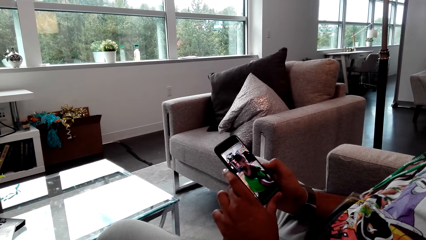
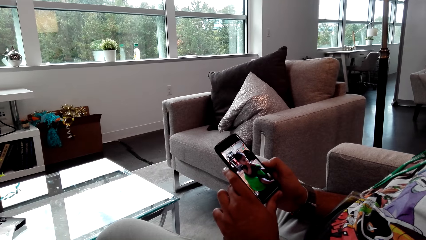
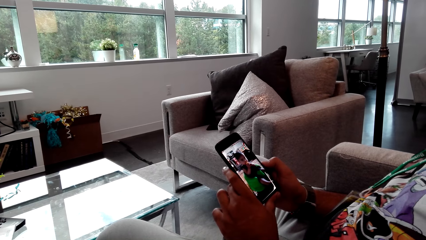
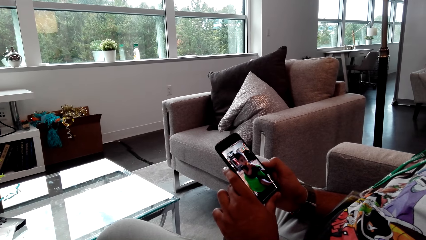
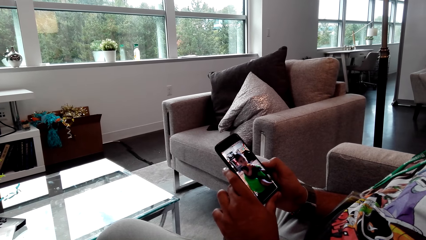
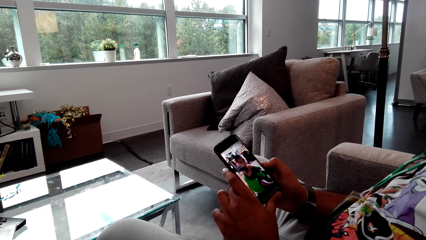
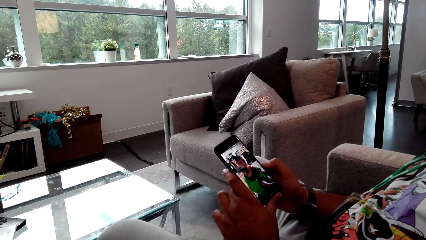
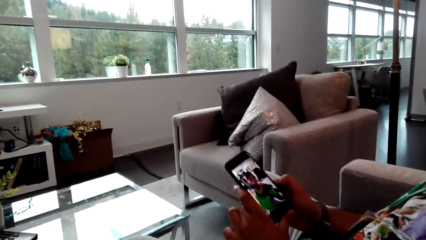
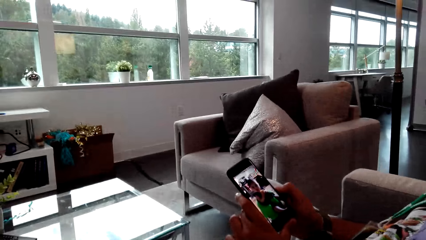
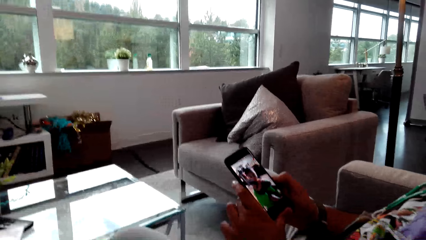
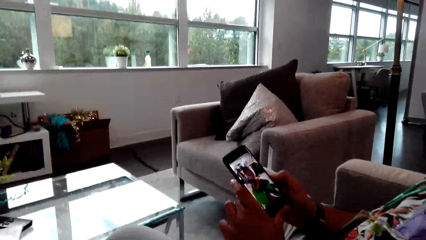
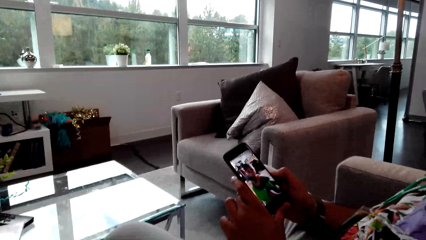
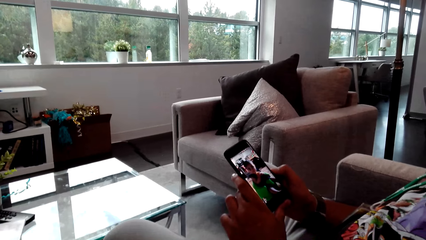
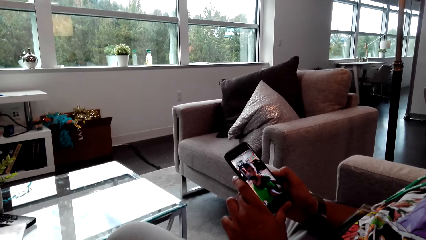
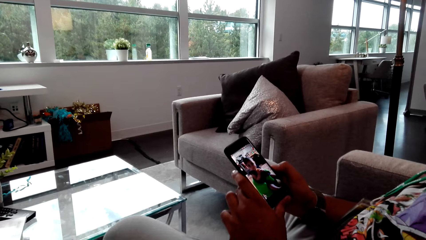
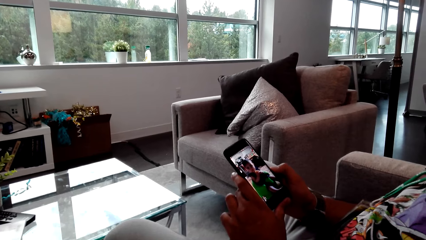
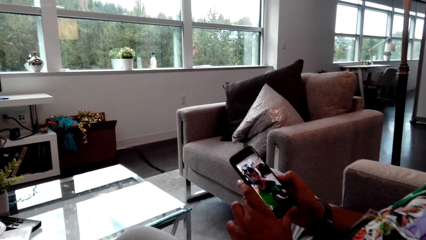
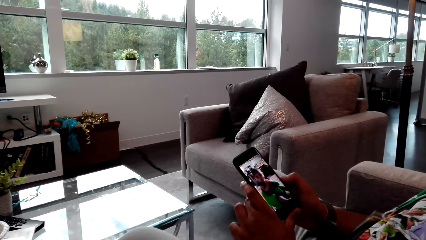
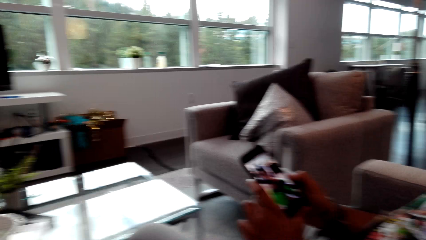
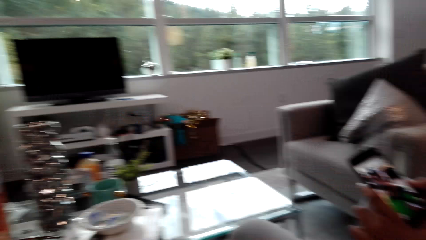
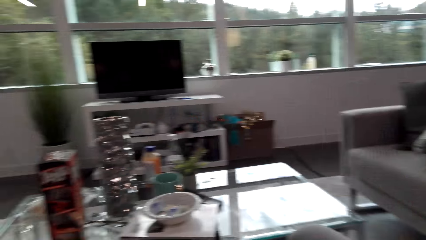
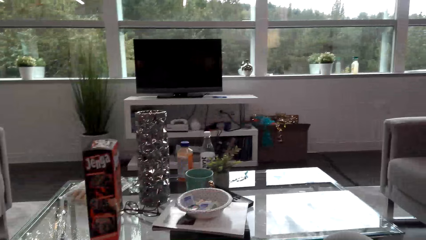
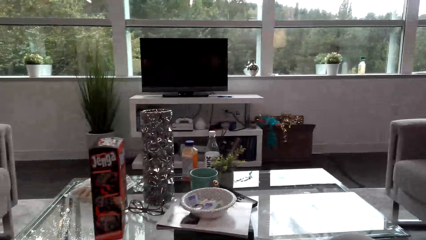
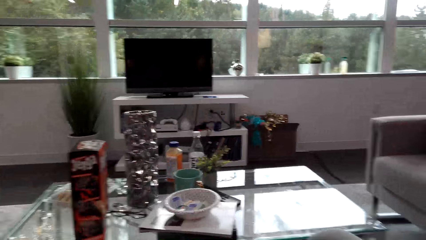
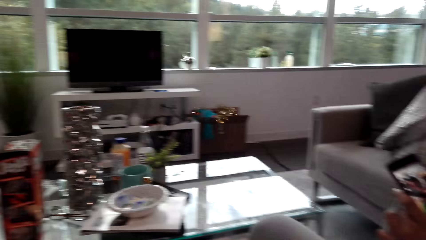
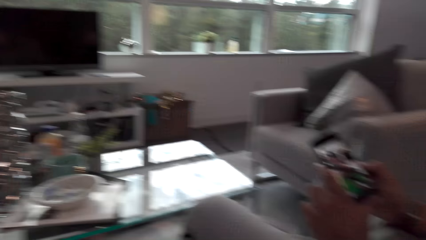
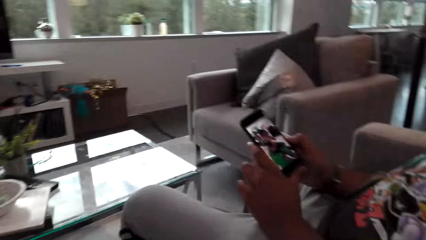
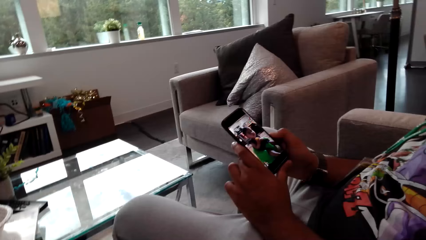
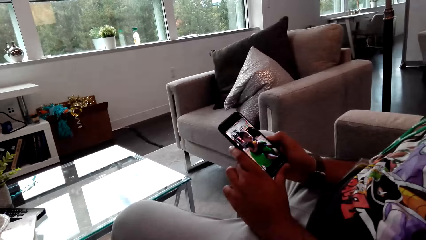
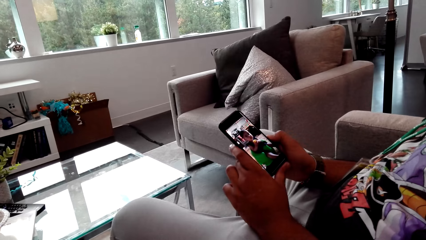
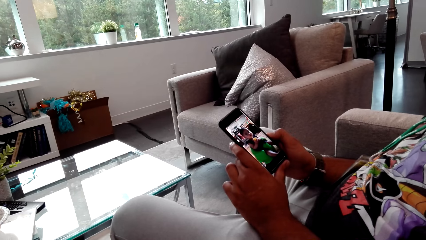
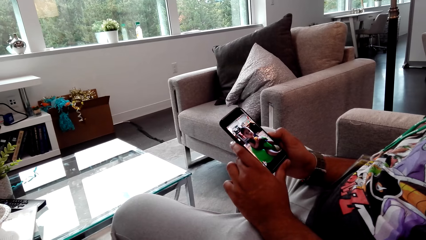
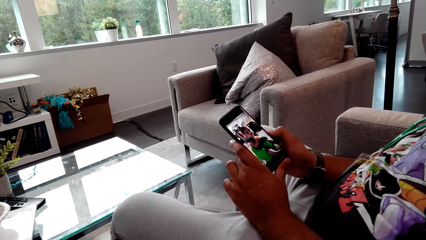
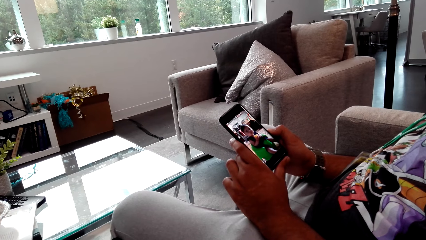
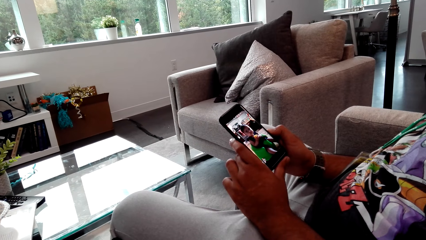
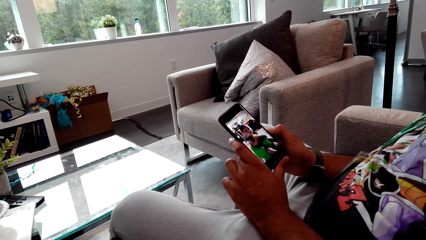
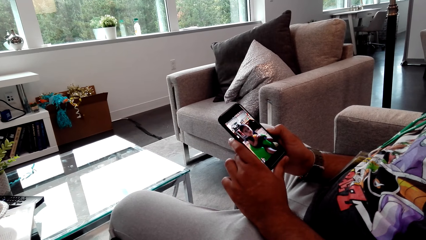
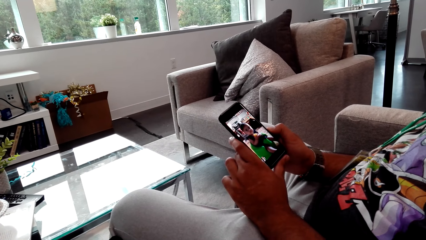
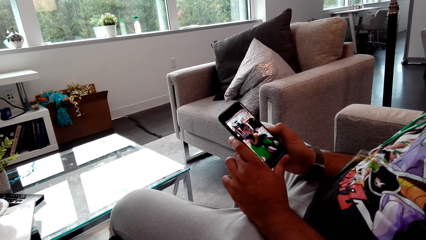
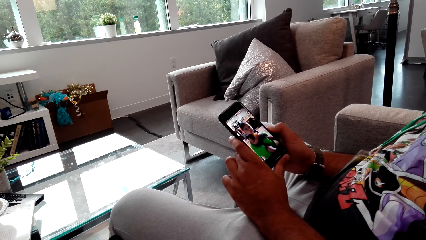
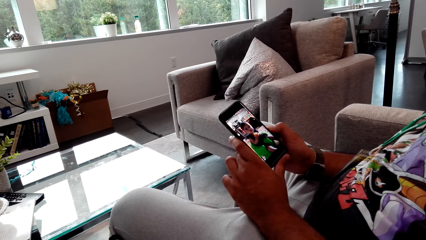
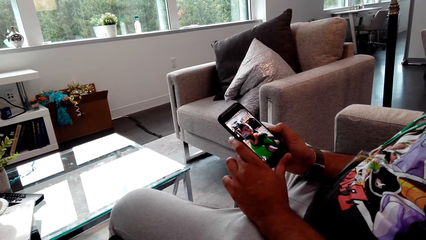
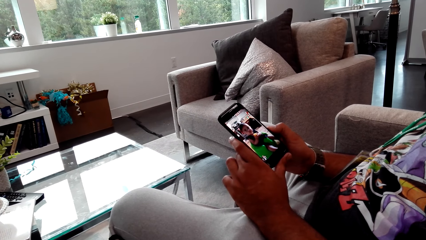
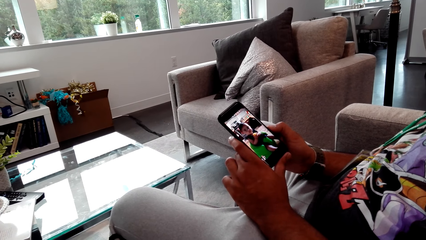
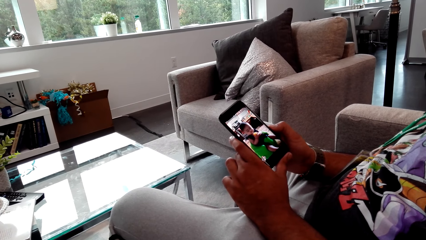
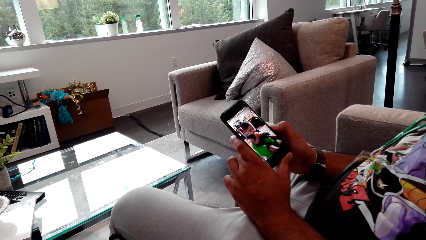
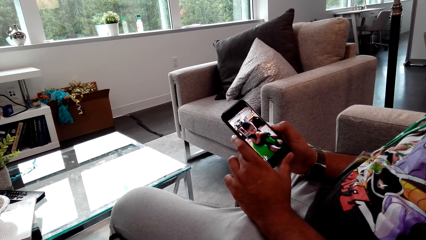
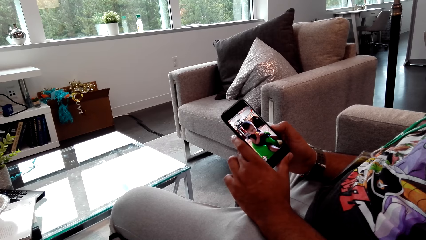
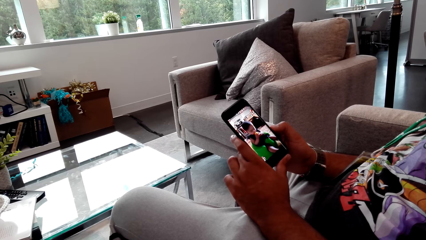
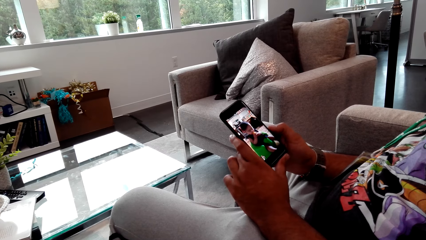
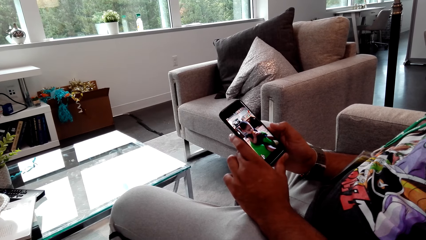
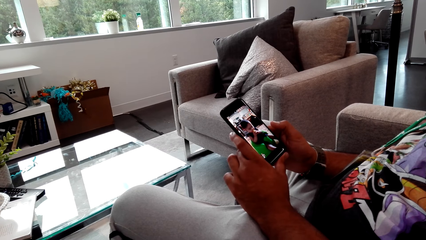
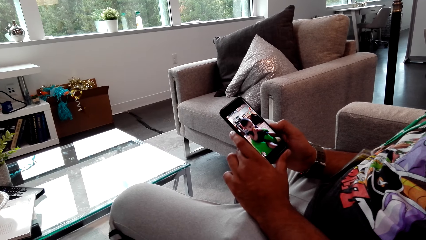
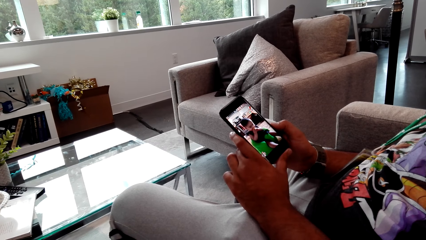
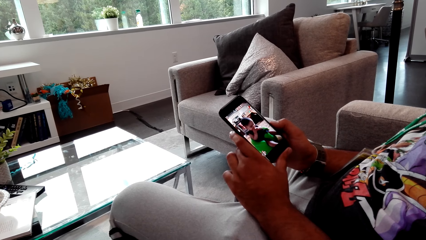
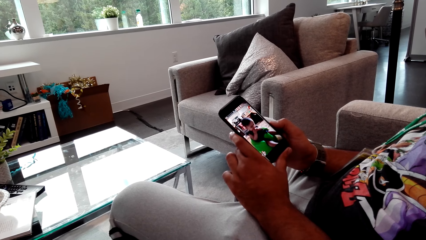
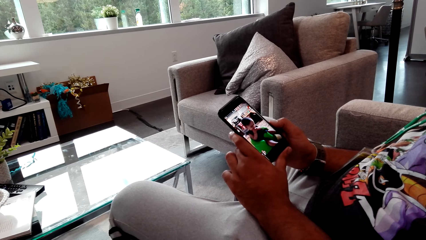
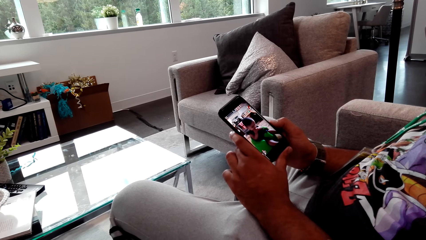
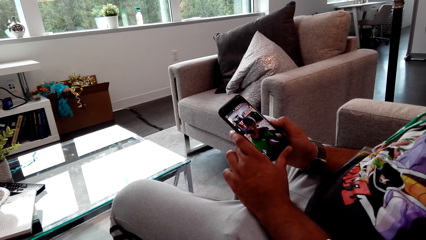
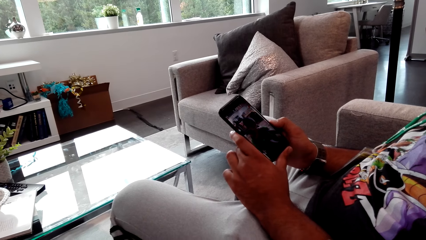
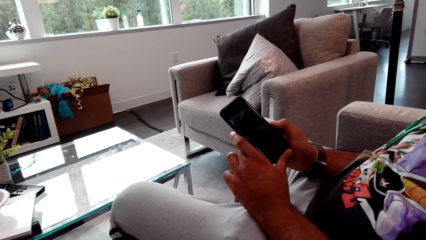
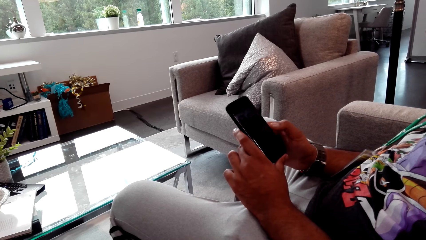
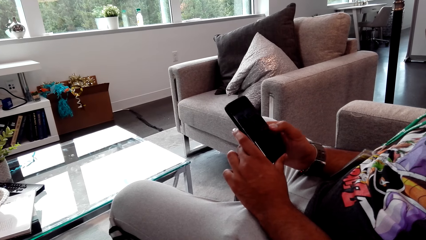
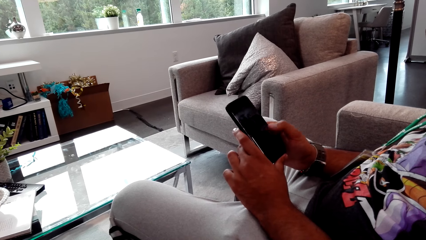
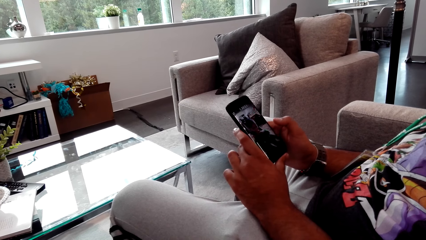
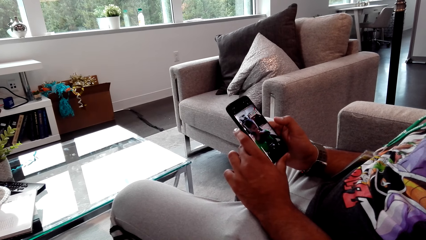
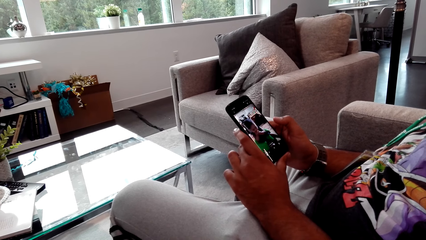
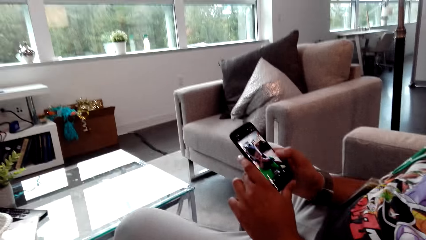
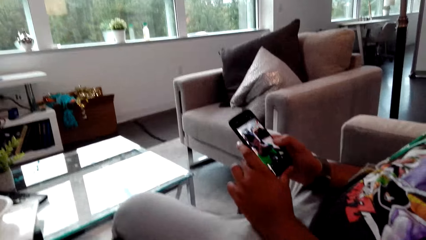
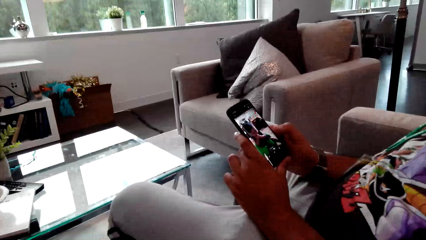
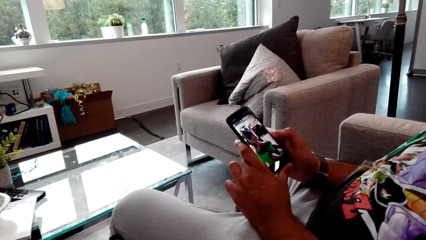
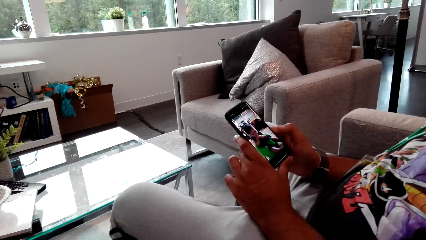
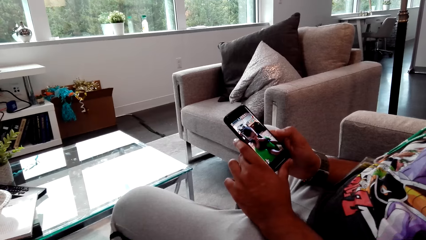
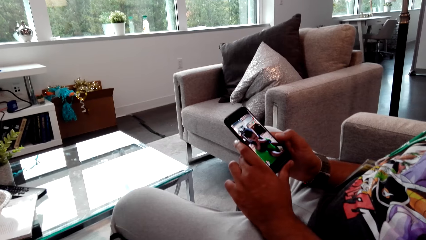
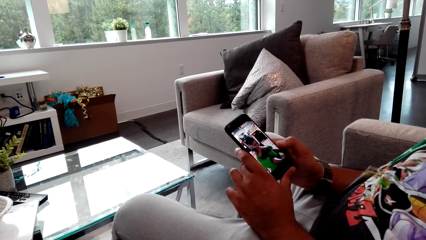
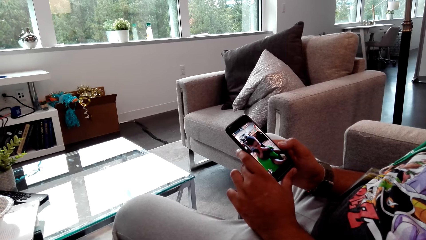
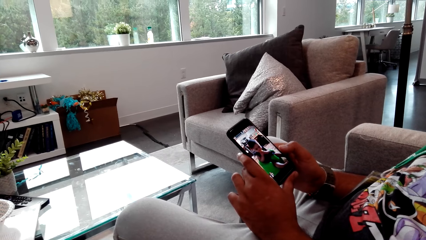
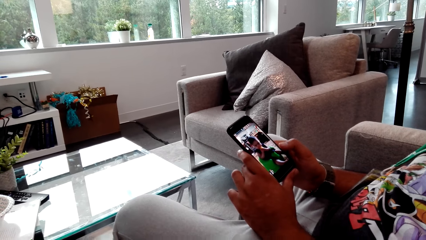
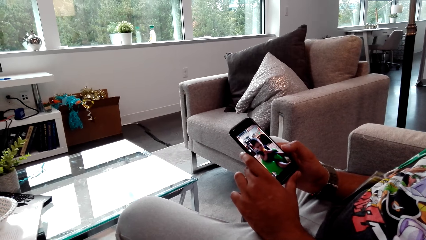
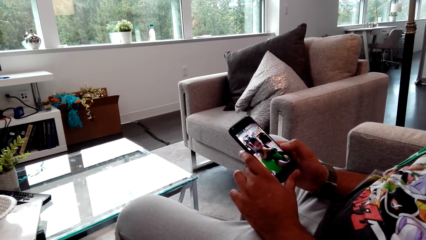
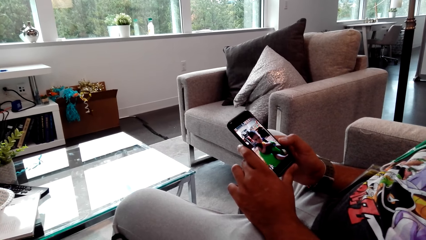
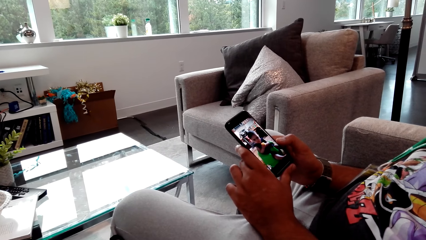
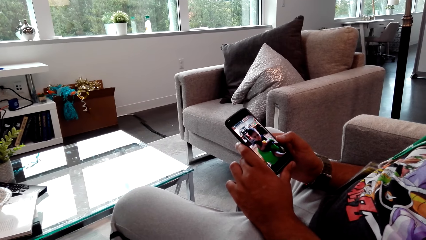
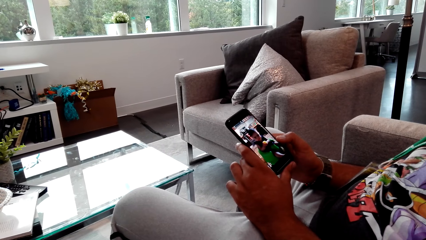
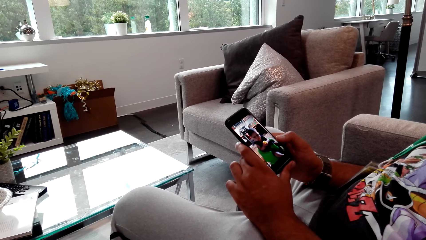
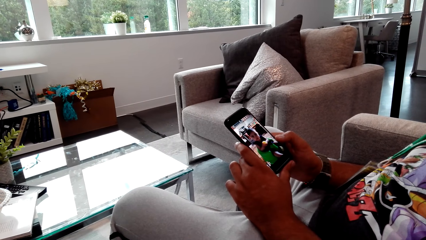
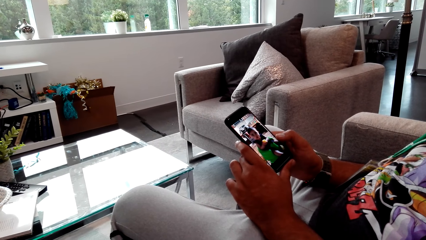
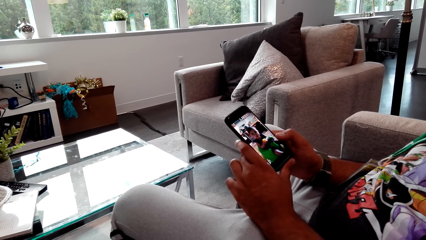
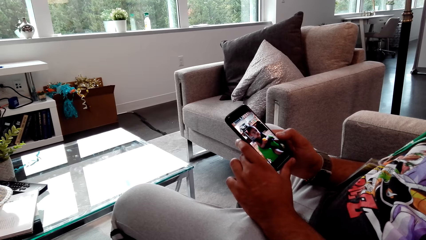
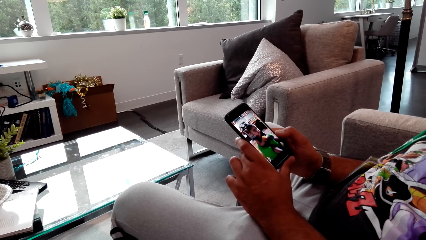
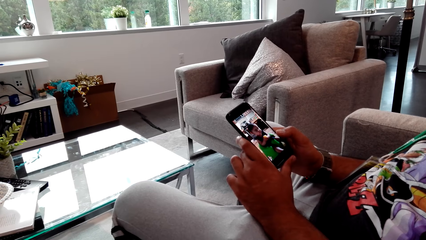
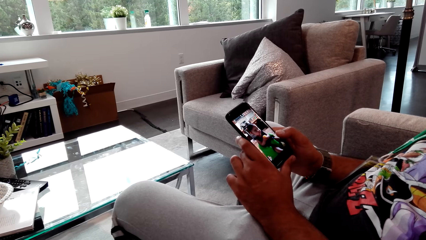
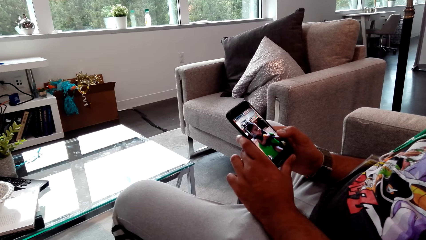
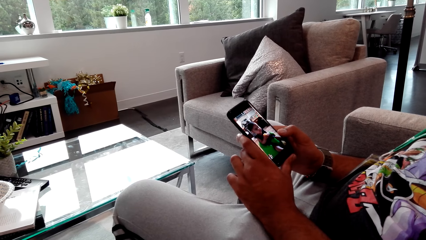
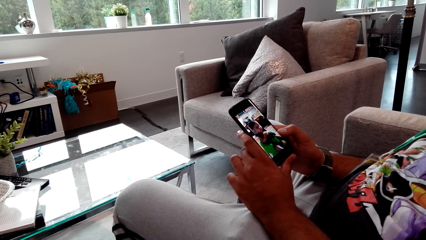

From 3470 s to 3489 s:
The camera wearer talks to a person. The person watches the phone video with the camera wearer. The camera wearer talks to the person. The person watches the phone video with the camera wearer and talks to the camera wearer. The camera wearer taps the phone screen. The person double taps the phone with his right hand. The person watches a video of a baby in the phone with the camera wearer.
